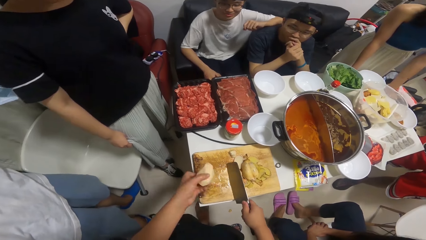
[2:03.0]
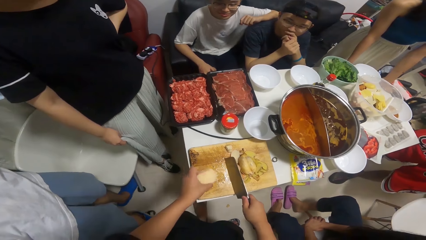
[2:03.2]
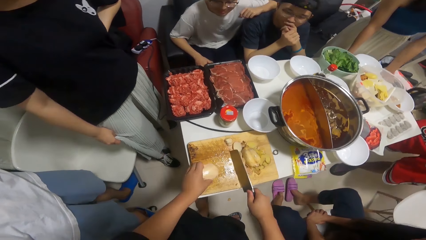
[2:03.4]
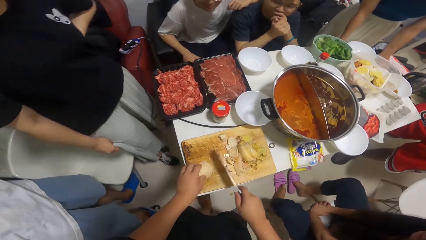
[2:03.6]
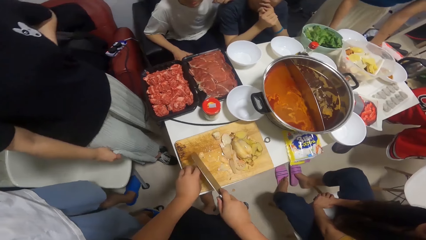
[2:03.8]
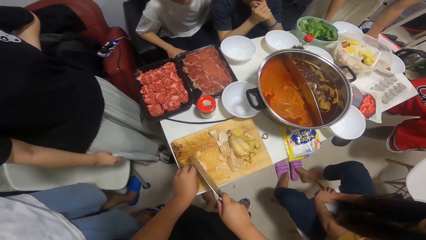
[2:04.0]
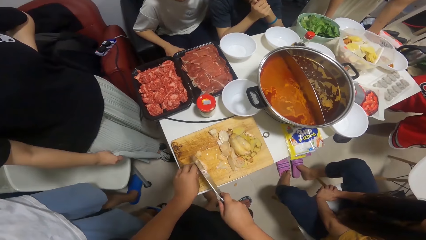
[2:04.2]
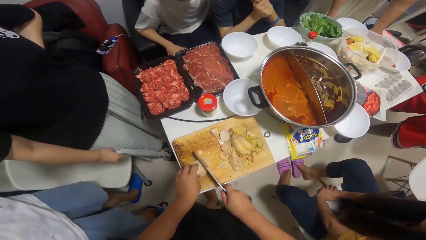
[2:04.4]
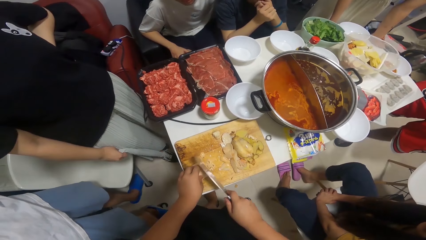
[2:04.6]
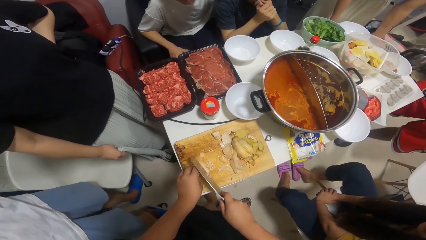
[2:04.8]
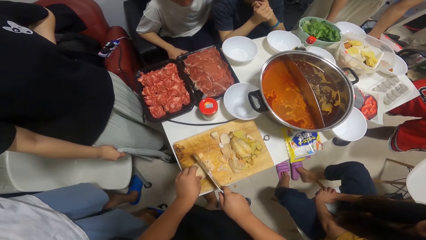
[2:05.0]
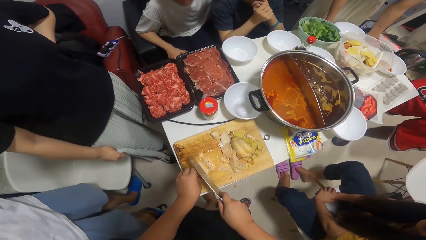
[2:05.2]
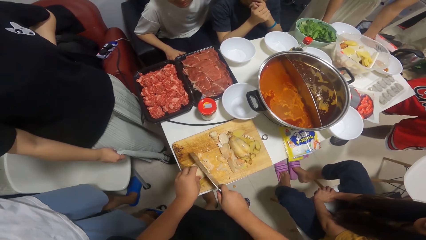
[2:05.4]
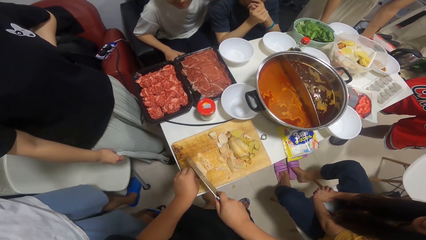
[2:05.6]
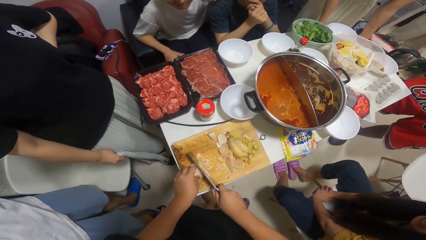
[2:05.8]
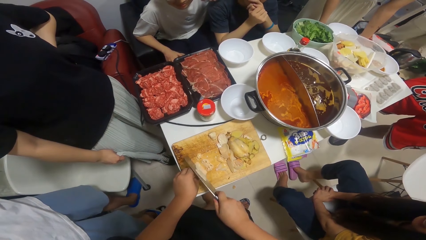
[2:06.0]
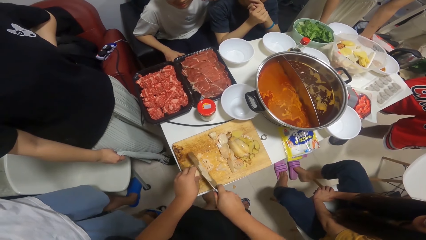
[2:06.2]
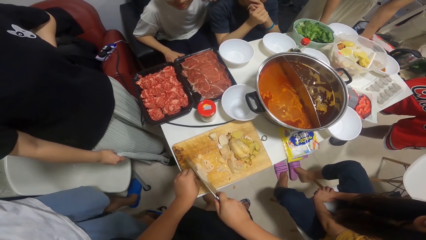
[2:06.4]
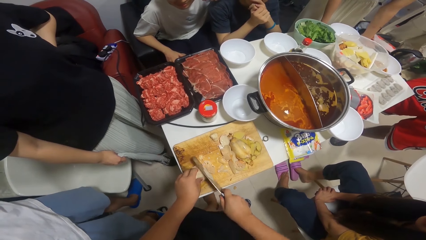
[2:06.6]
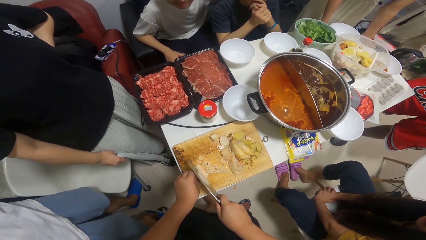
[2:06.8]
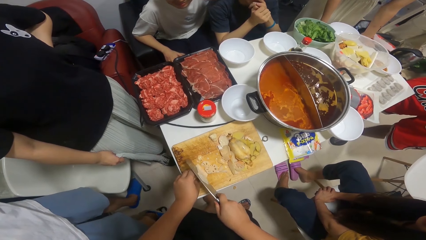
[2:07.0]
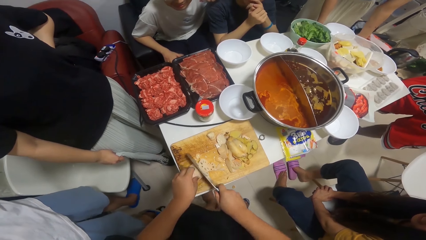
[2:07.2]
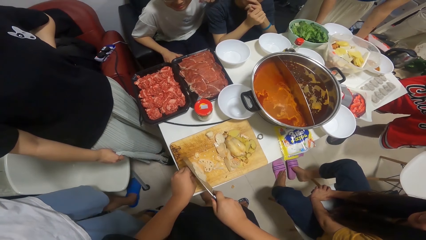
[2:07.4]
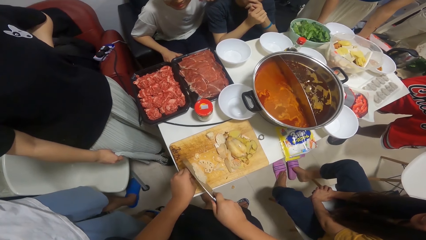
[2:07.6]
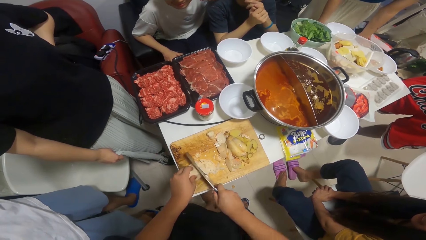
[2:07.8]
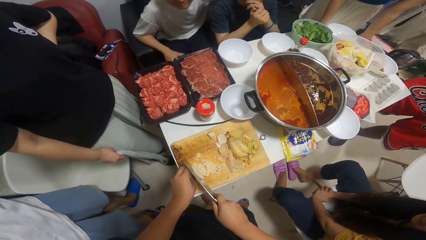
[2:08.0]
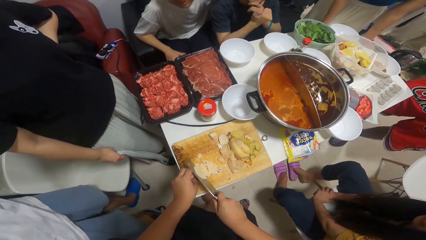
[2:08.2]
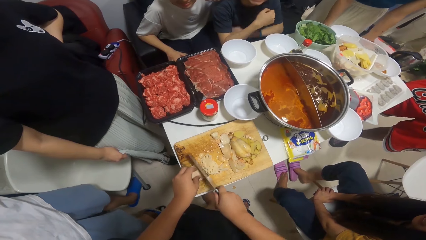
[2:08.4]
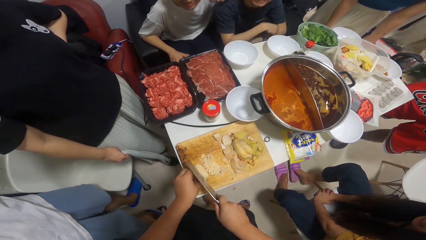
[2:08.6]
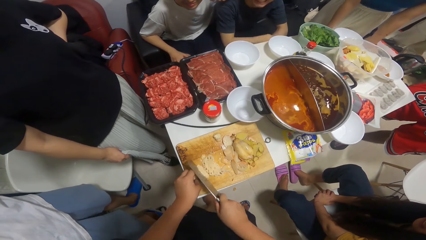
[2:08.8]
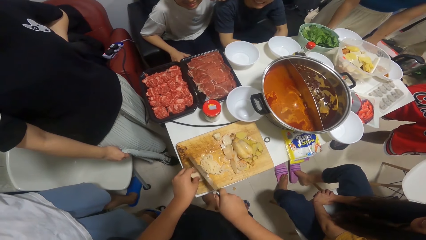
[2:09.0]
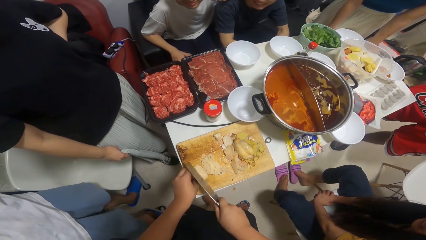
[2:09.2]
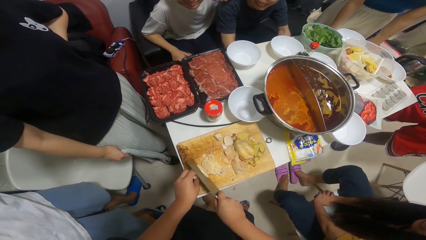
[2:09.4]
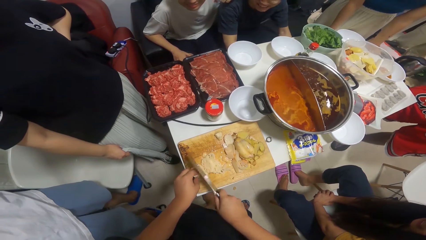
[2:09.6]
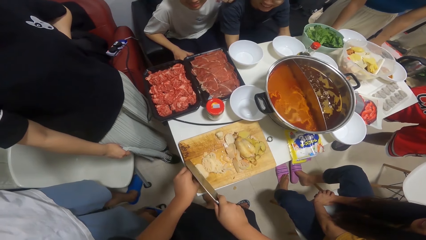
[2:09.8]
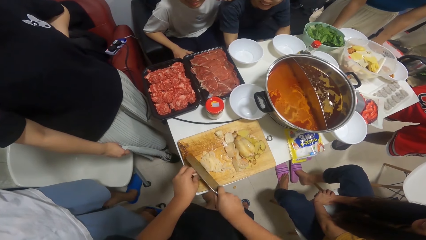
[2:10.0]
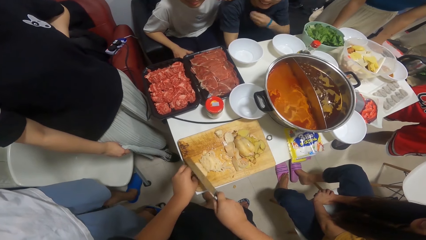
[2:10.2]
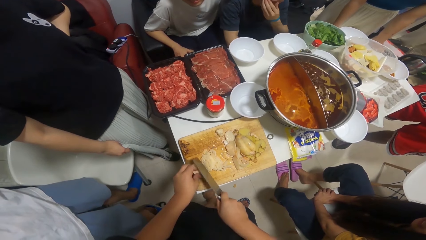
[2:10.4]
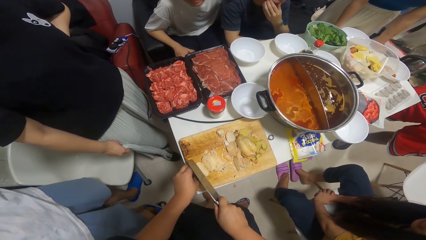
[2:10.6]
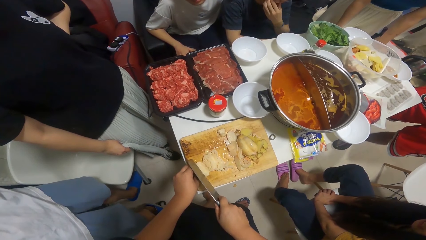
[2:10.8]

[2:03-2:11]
The camera wearer chops something.

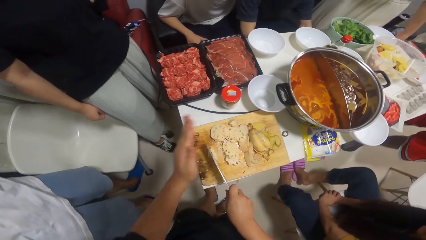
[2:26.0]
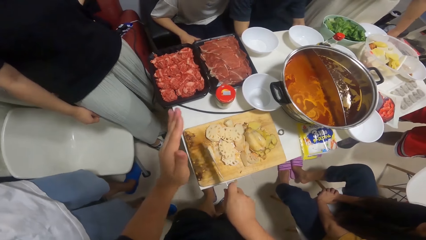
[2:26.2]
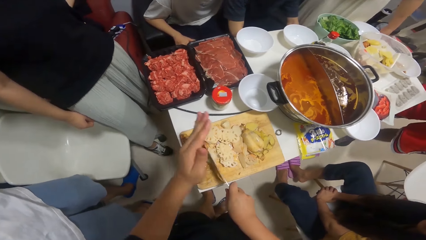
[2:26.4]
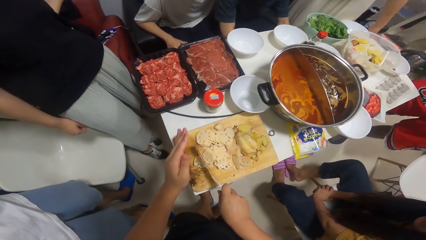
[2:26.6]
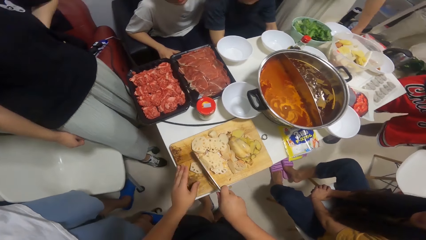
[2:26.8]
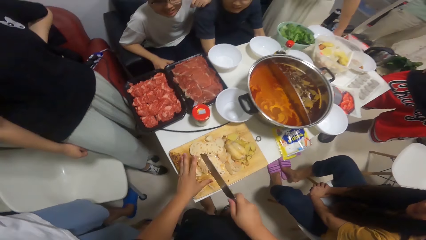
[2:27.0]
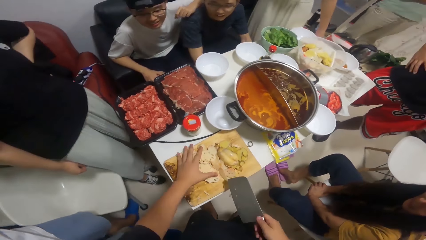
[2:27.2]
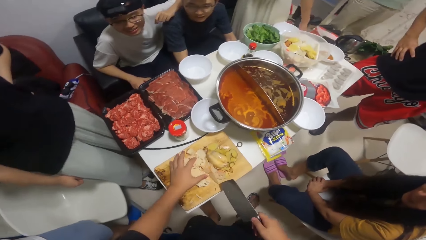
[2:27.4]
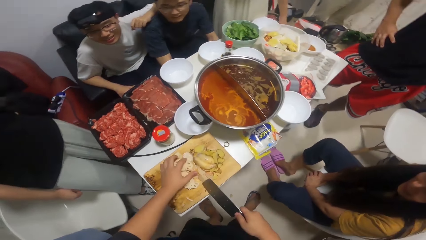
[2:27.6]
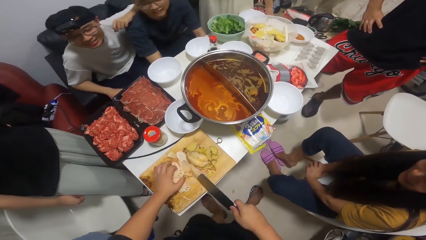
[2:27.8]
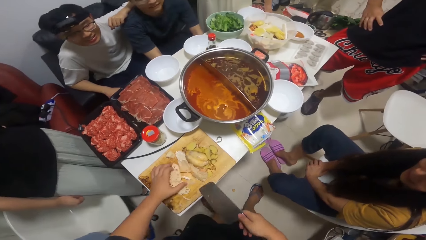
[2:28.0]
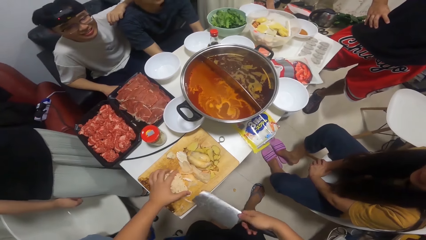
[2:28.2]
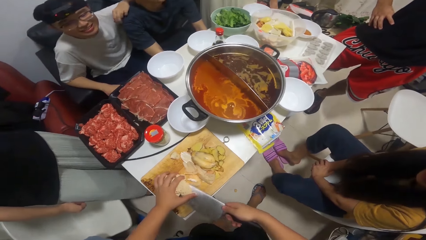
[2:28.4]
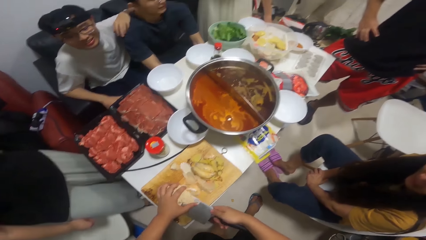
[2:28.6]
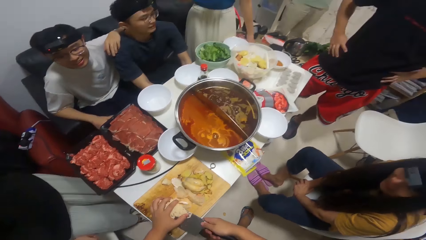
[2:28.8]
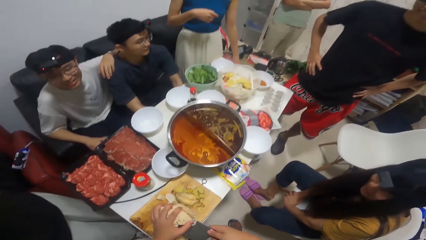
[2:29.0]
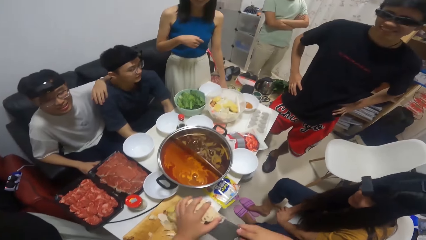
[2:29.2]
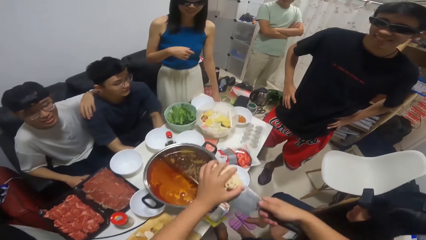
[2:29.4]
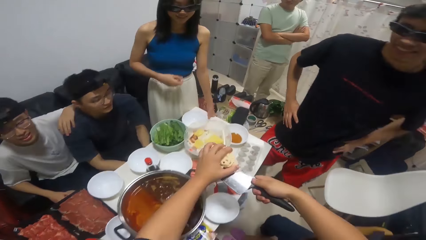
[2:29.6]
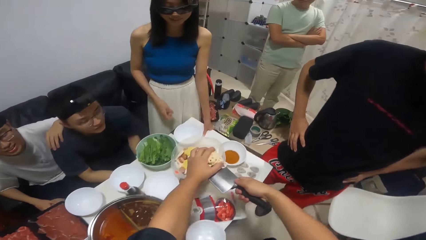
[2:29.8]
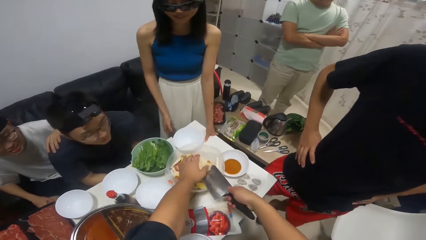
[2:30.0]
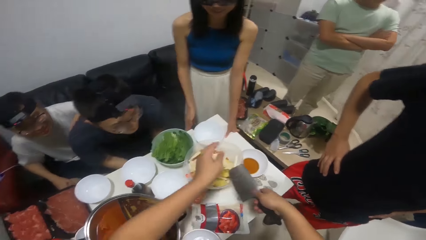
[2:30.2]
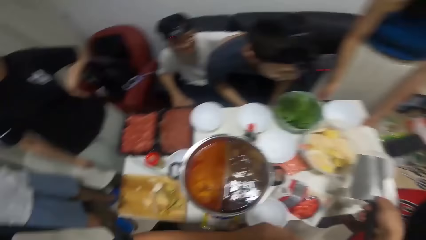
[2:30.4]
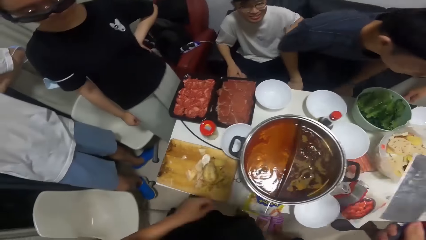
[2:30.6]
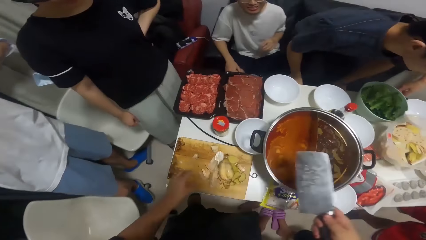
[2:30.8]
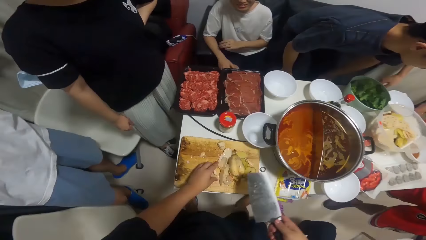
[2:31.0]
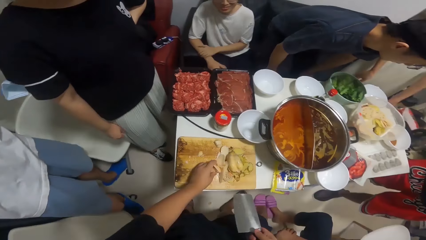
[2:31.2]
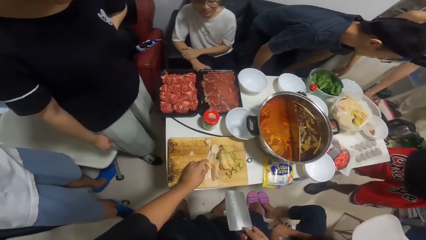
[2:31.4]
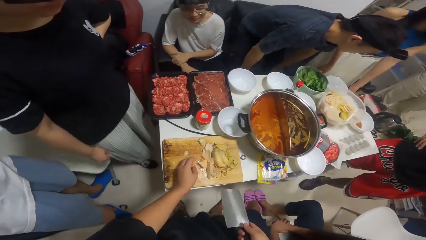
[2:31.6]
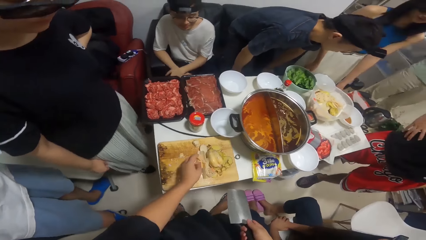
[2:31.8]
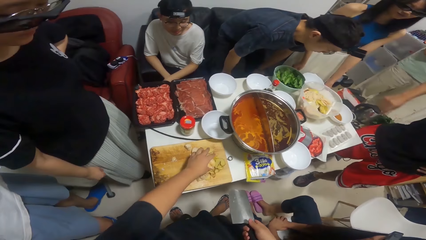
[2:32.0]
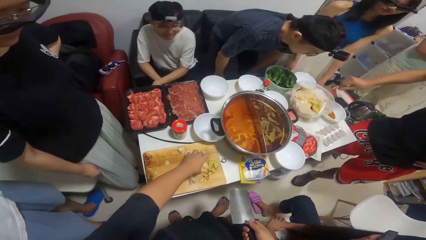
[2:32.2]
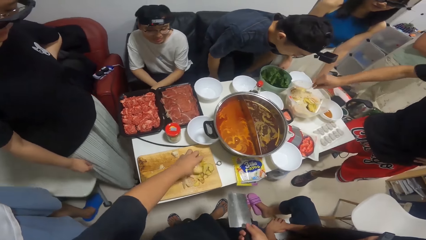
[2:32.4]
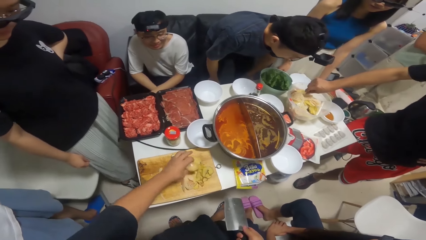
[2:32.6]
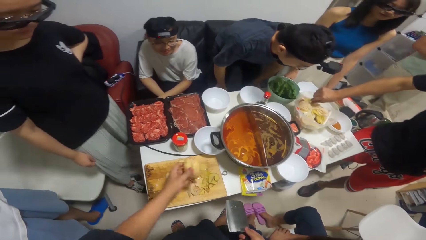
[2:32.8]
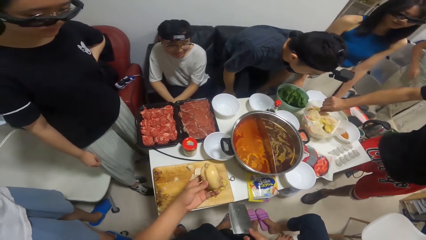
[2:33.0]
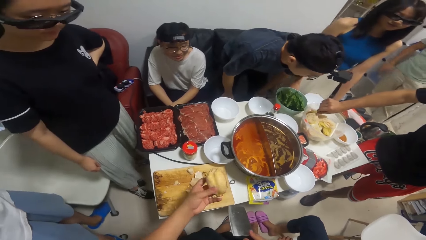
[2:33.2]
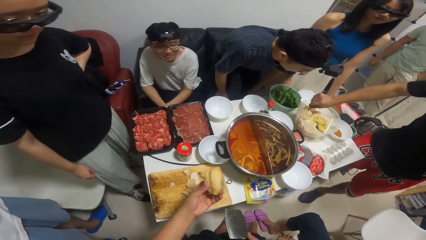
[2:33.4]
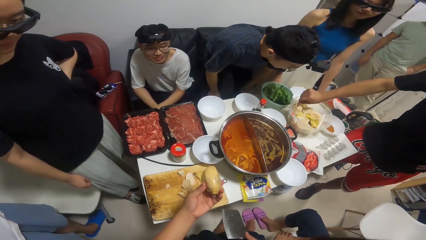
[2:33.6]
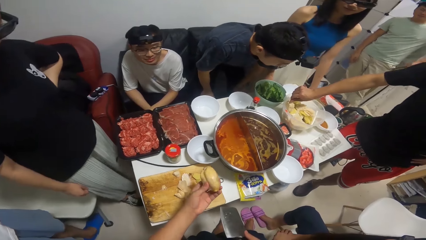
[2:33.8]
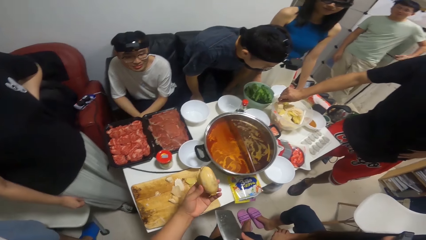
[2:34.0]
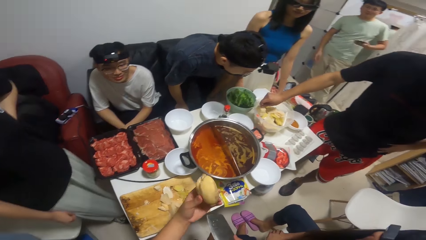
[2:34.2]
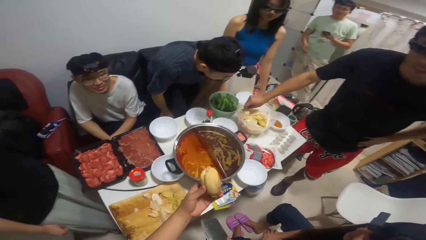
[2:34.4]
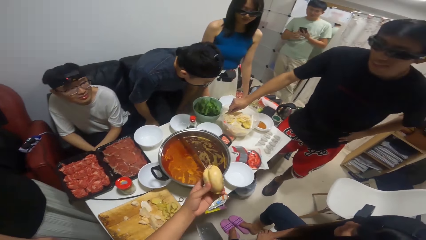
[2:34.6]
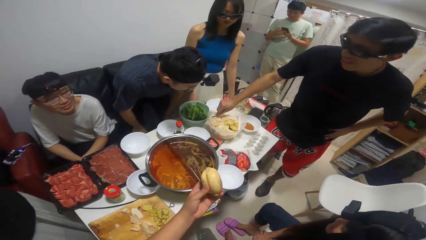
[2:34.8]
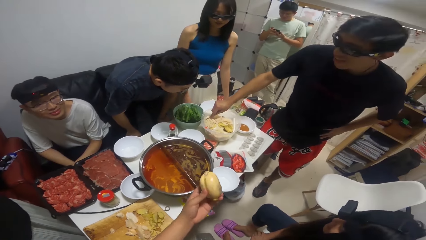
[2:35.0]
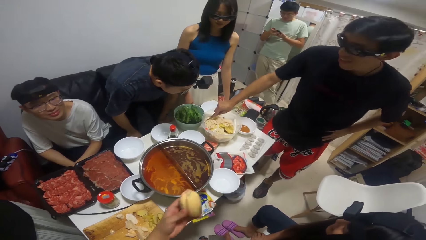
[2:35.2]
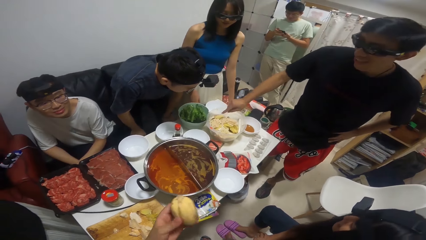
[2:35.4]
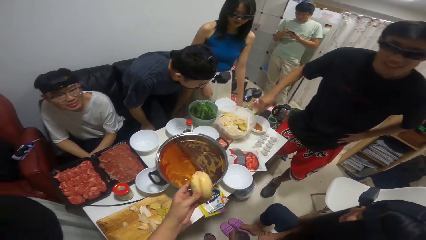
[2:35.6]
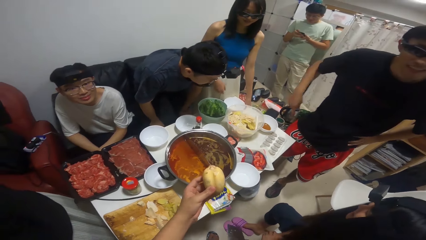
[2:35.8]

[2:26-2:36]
The camera wearer picks up something. He carries the potatoes with the knife in his hands. He pours the potatoes inside the stock pot with the knife in his hands. He picks up a potato from the table with his left hand. The man touches the potatoes in the stock pot with his right hand. The camera wearer holds something.
